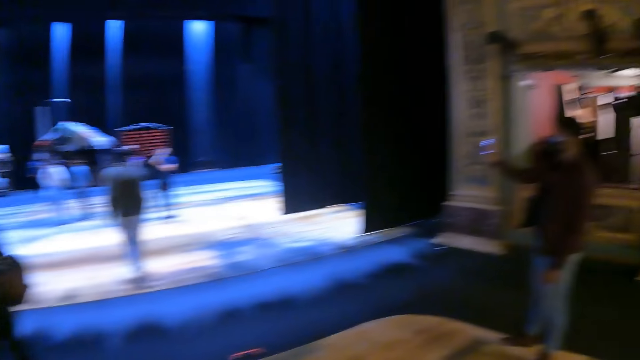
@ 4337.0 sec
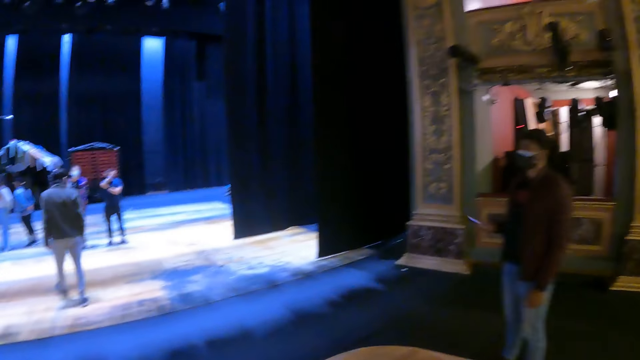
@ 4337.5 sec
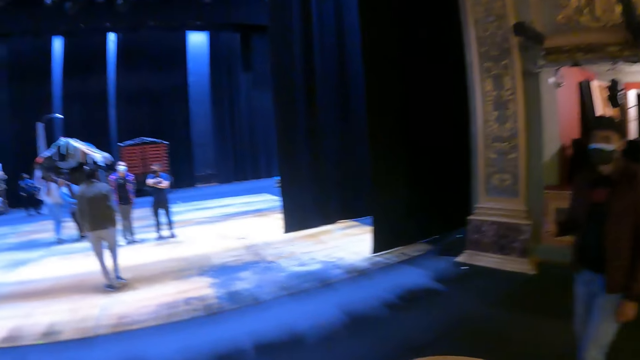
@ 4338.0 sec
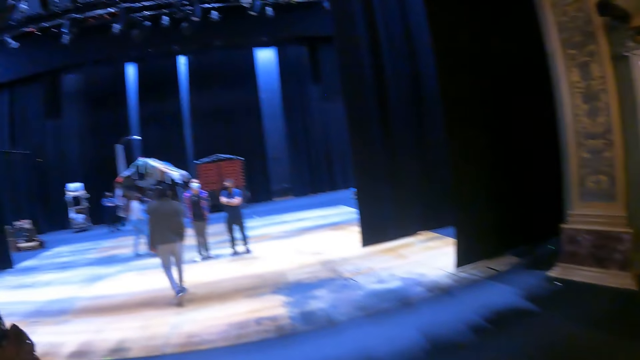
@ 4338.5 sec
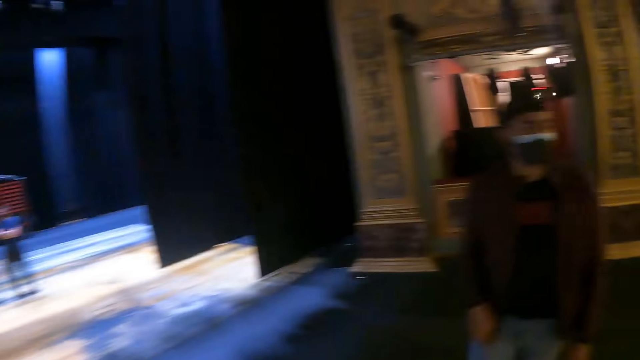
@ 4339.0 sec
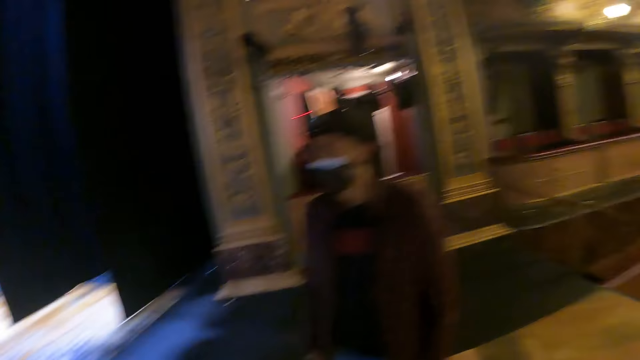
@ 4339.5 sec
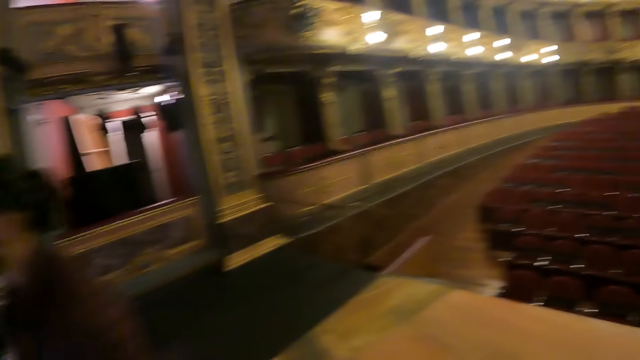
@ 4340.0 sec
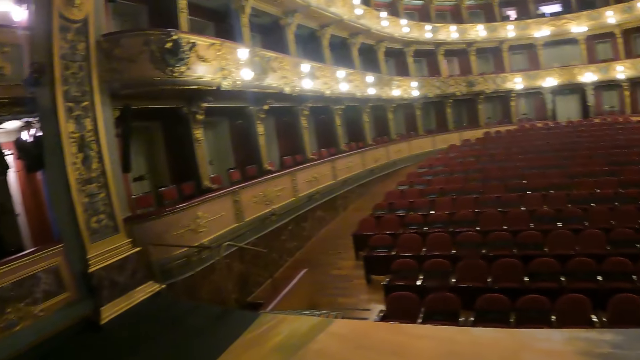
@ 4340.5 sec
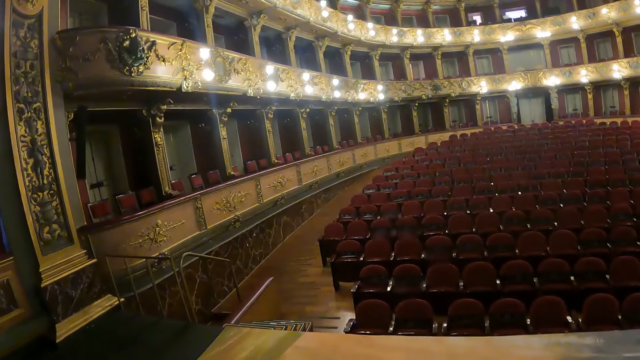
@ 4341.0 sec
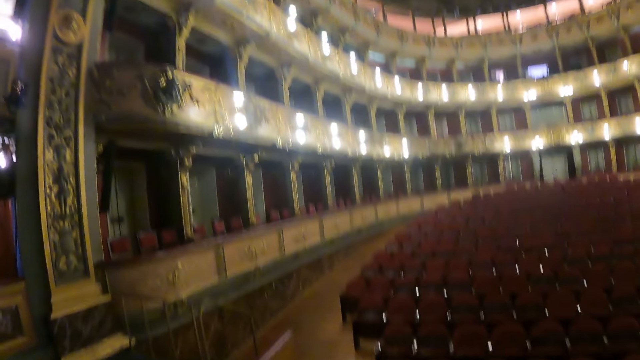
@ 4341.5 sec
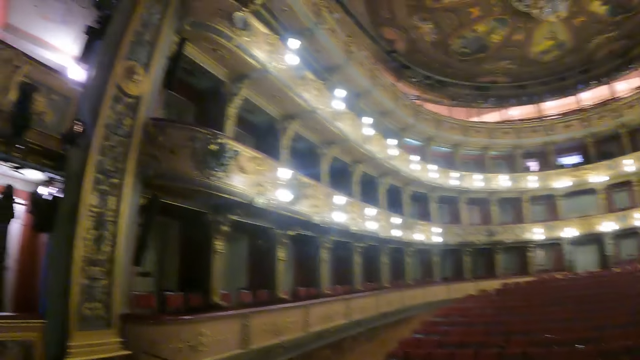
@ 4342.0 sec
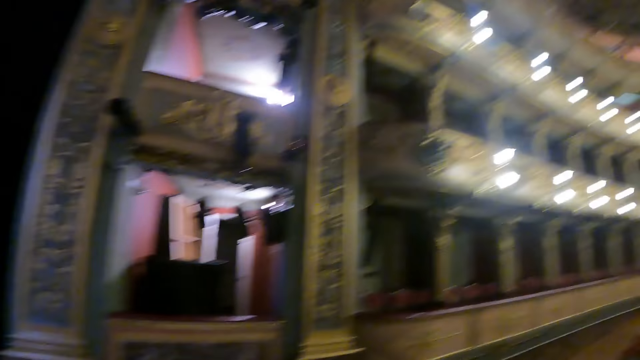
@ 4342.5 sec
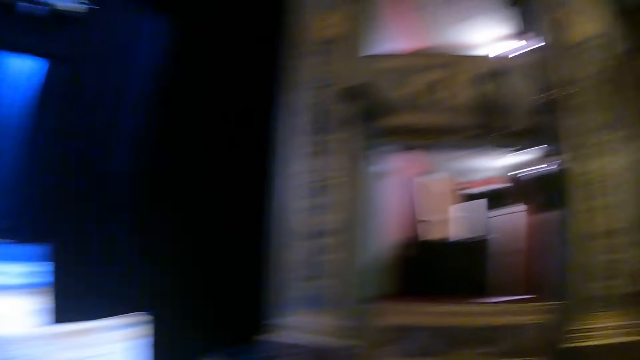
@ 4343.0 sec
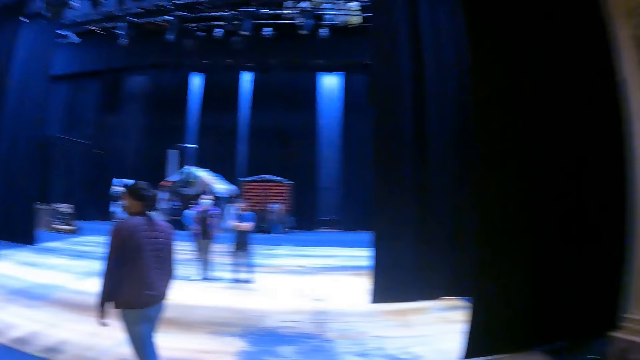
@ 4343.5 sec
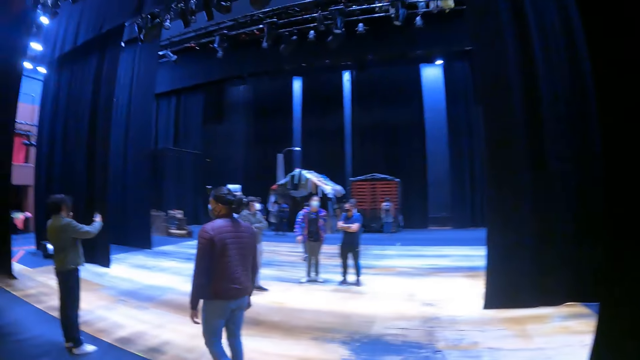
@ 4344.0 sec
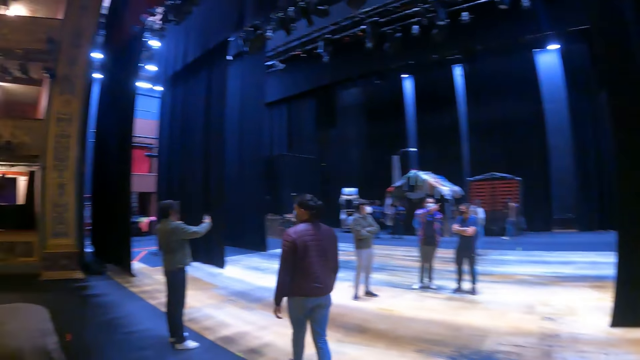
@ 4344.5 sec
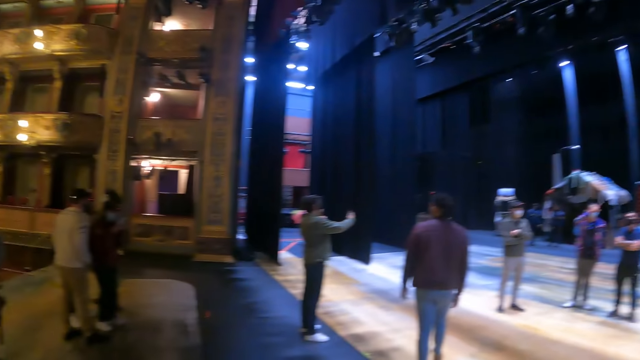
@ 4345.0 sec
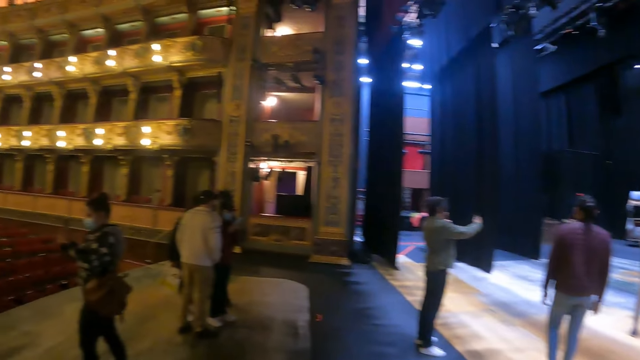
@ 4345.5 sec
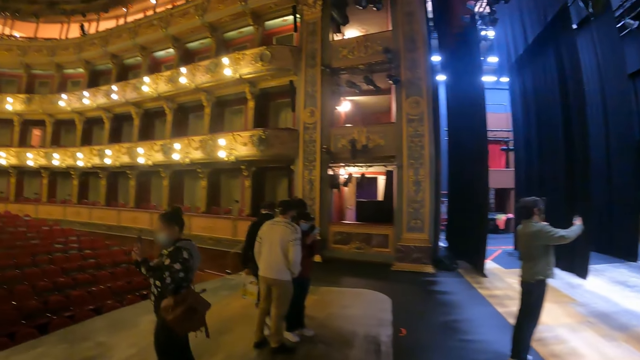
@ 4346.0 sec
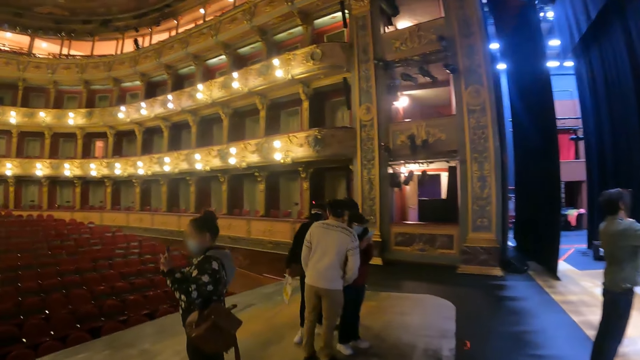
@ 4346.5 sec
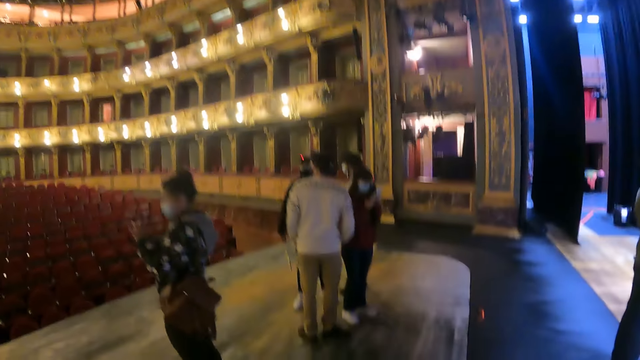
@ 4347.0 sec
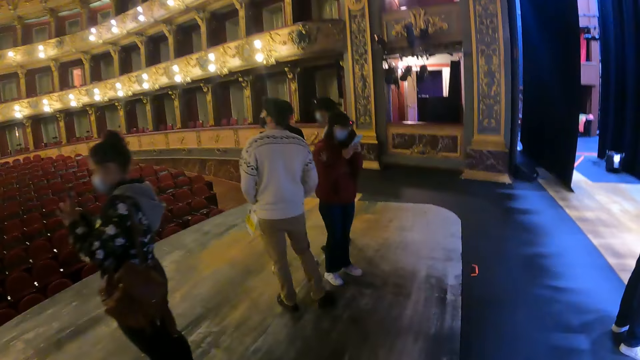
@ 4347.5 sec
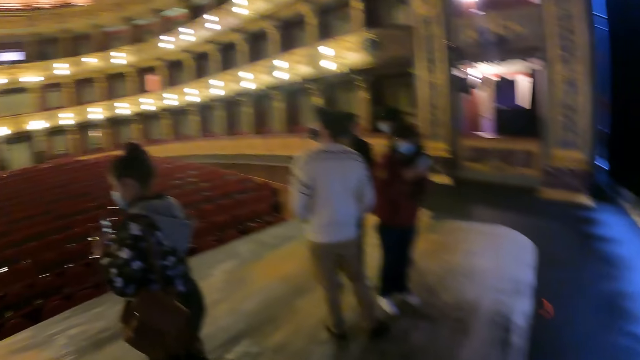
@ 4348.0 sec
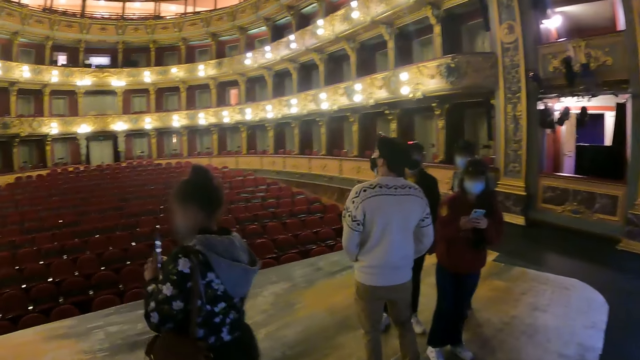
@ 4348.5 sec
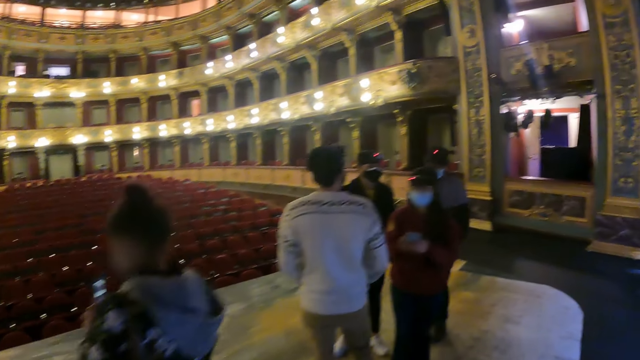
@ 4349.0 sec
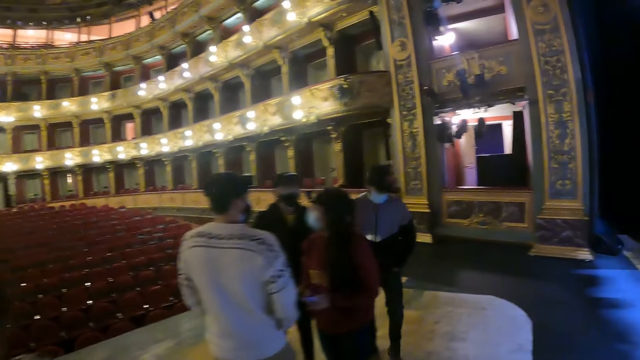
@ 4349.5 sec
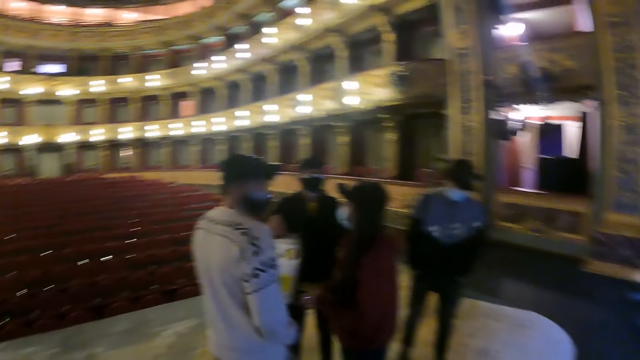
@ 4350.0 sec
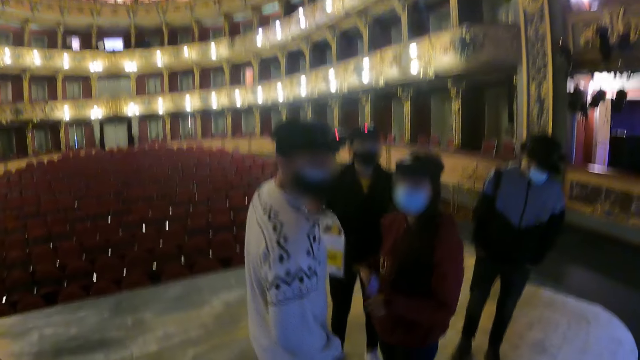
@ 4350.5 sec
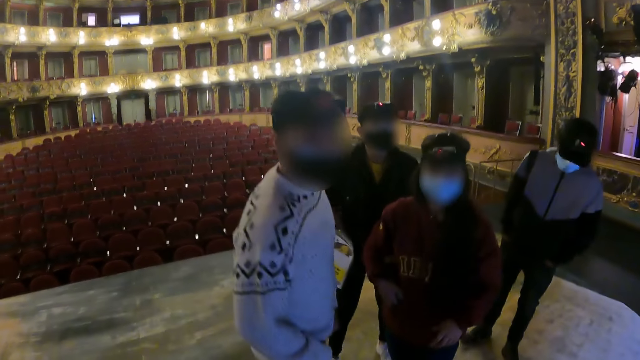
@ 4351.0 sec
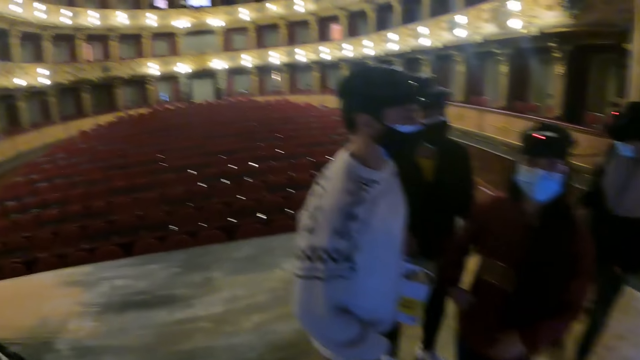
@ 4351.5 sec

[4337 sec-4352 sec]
The camera wearer moves around. They walk.

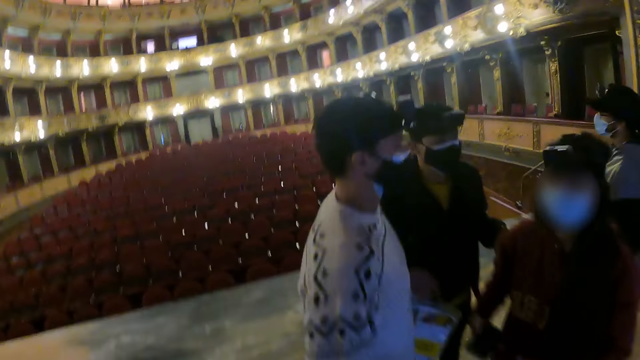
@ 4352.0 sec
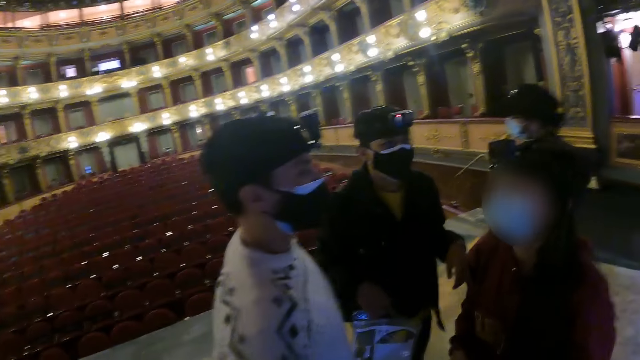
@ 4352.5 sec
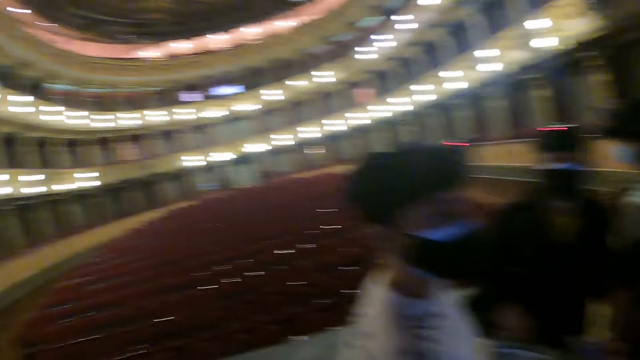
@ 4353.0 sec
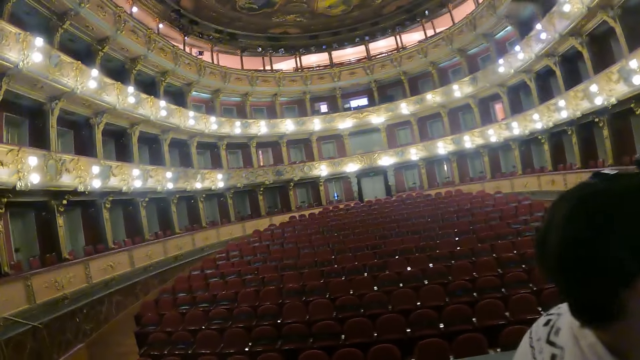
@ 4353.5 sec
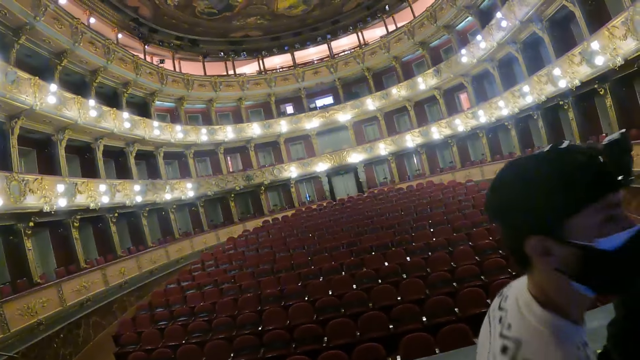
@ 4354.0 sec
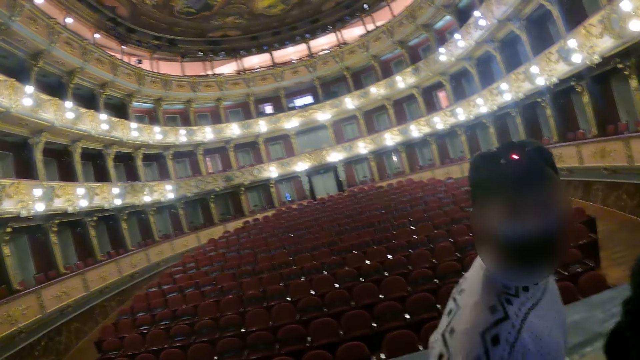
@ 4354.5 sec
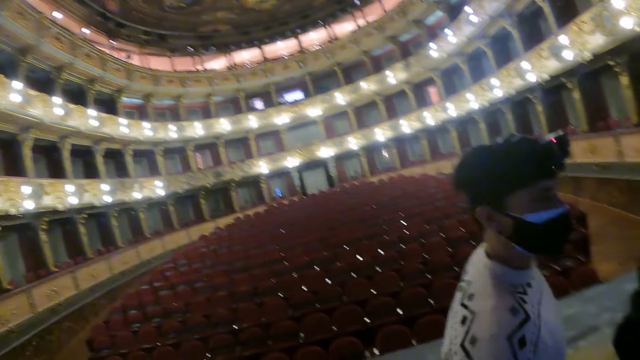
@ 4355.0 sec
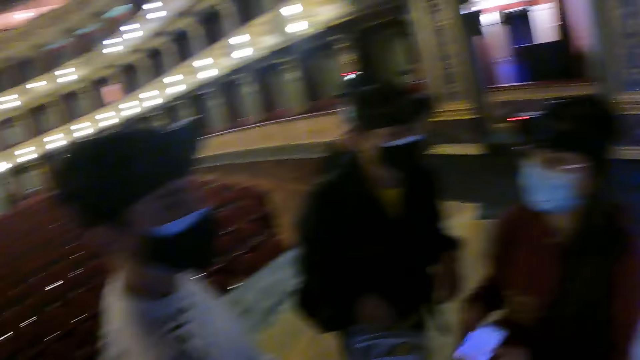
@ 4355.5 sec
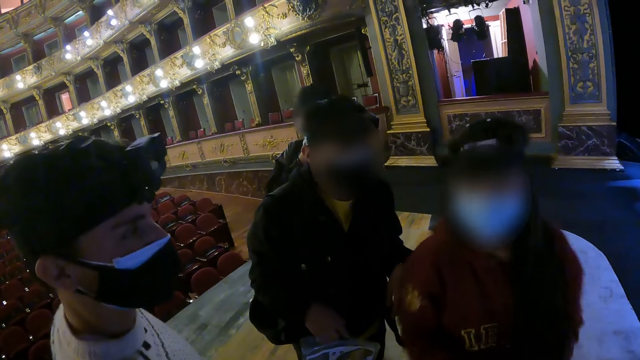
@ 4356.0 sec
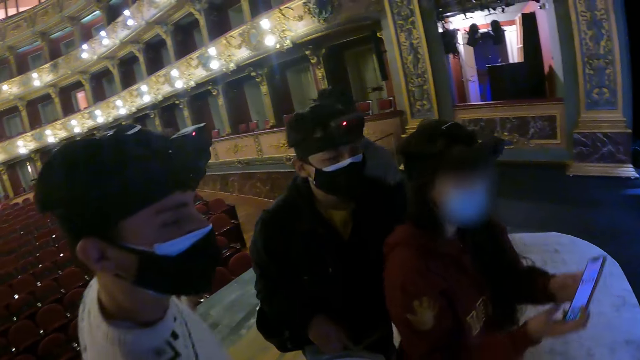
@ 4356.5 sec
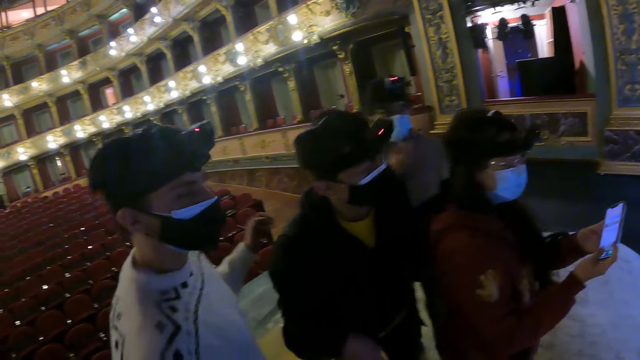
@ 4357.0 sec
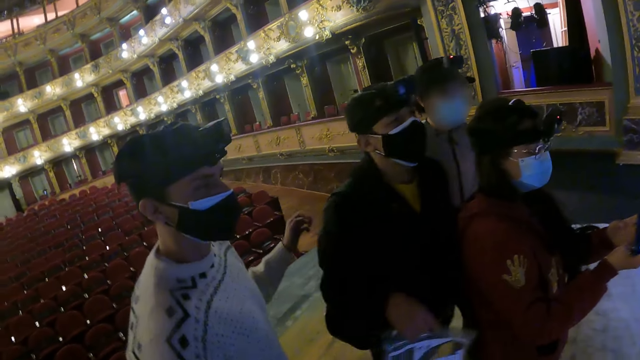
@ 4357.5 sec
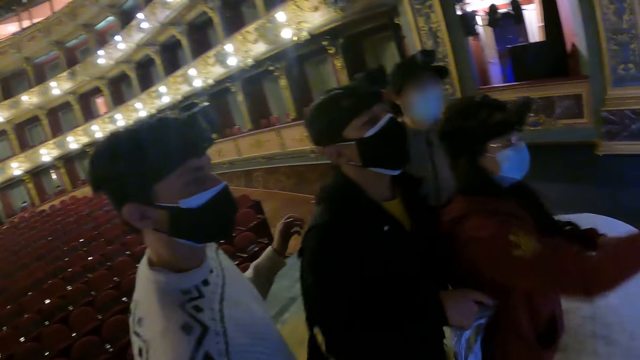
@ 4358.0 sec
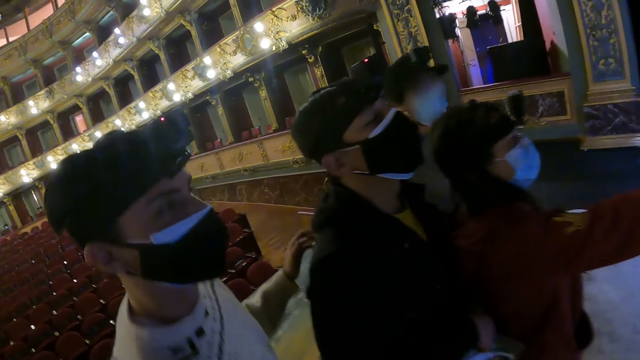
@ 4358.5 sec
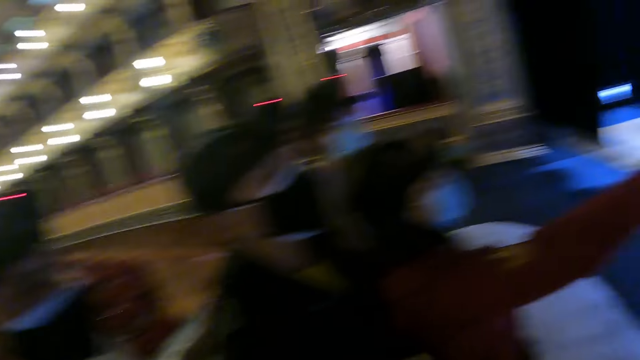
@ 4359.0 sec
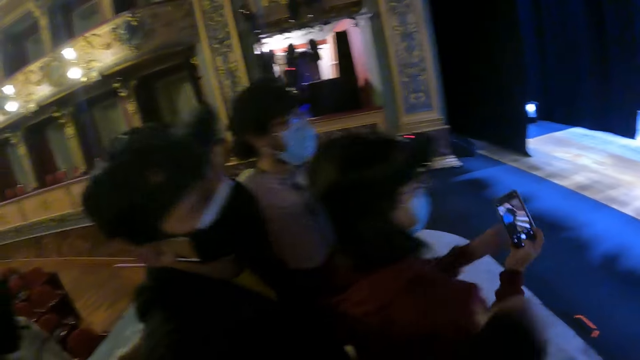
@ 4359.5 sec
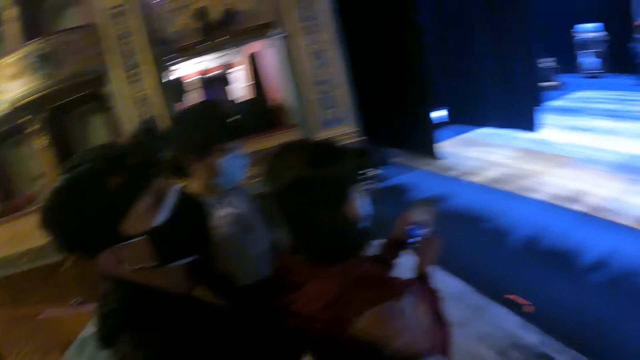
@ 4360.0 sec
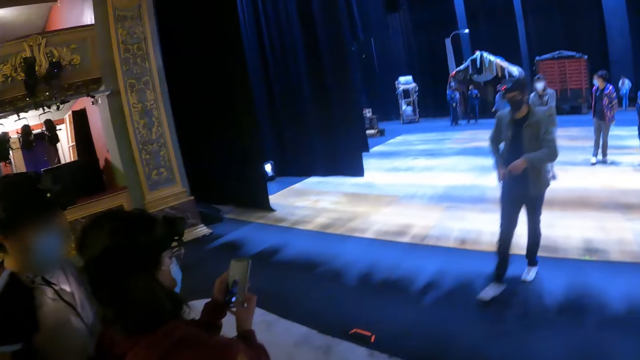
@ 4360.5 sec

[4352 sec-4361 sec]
The camera wearer looks around. A woman holds a phone. The woman uses the phone.
